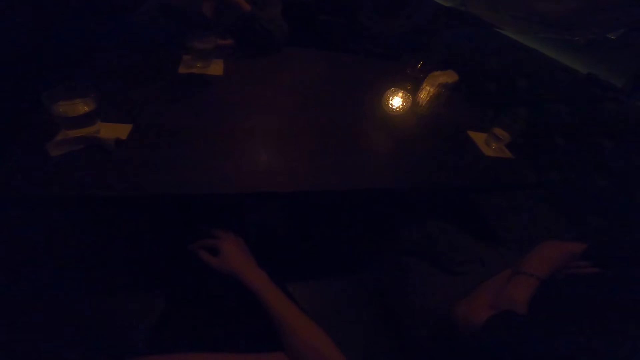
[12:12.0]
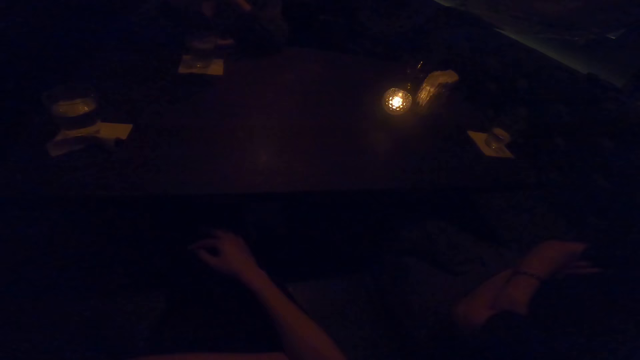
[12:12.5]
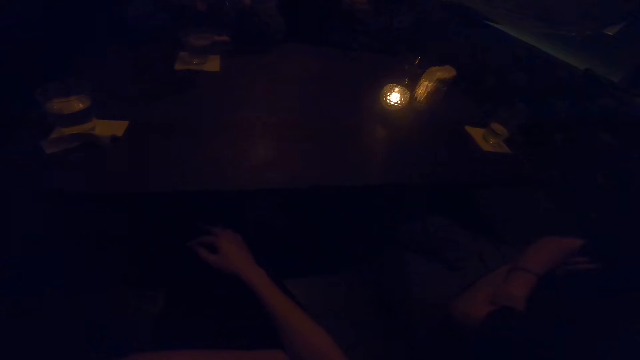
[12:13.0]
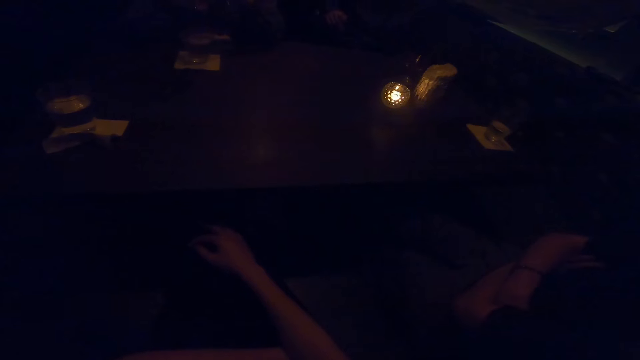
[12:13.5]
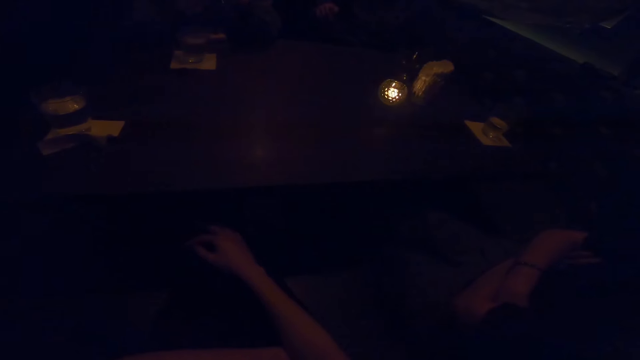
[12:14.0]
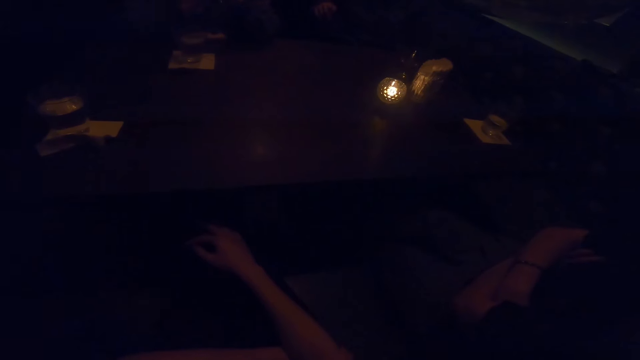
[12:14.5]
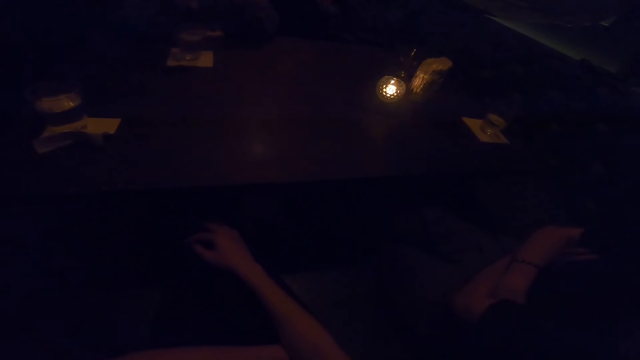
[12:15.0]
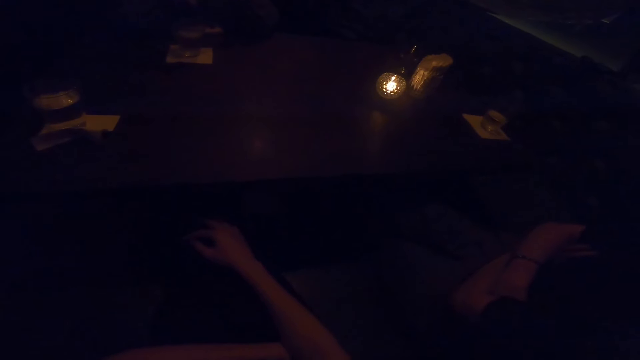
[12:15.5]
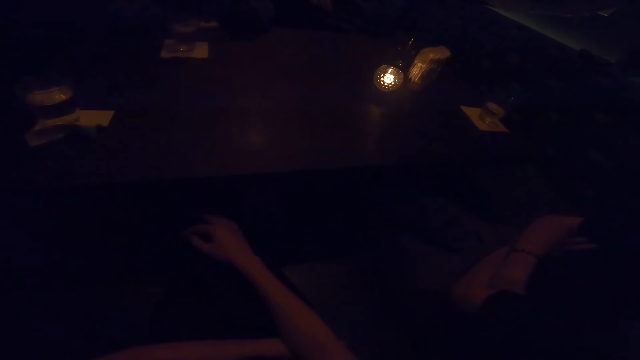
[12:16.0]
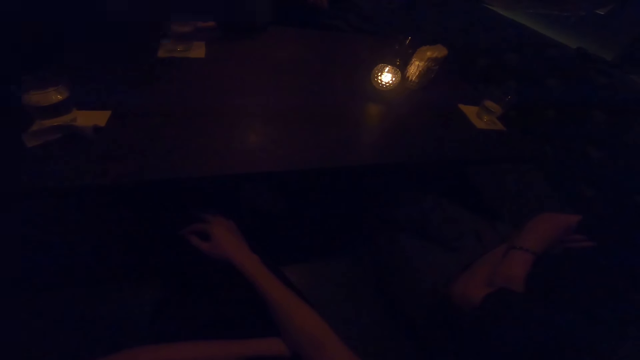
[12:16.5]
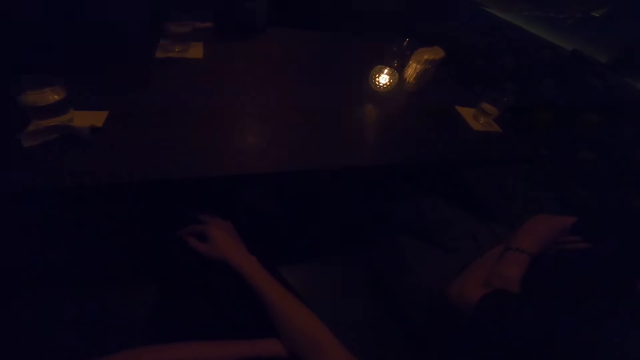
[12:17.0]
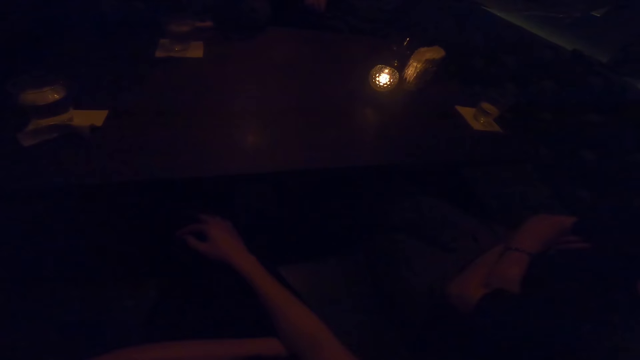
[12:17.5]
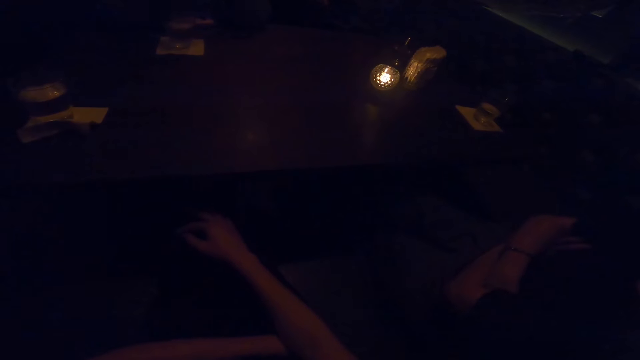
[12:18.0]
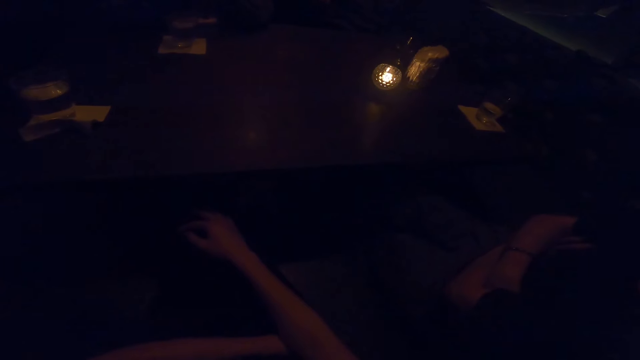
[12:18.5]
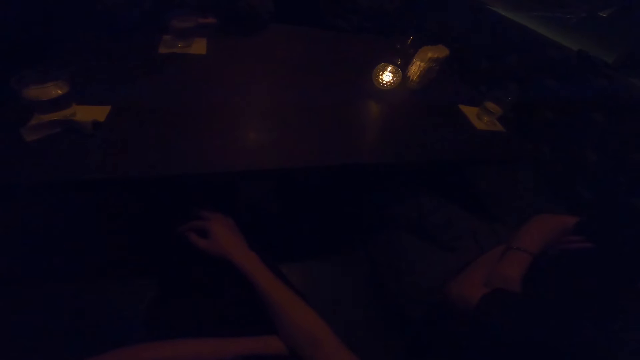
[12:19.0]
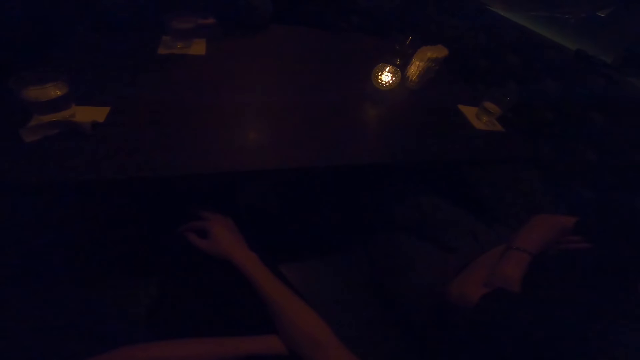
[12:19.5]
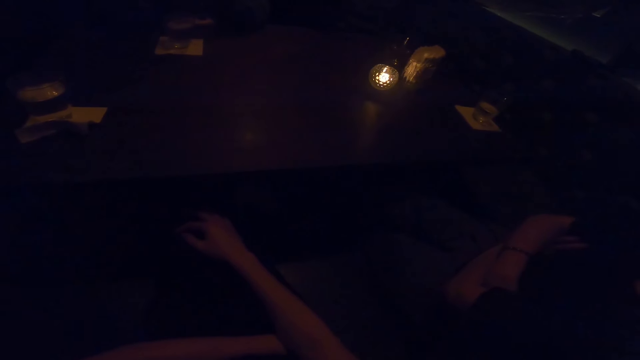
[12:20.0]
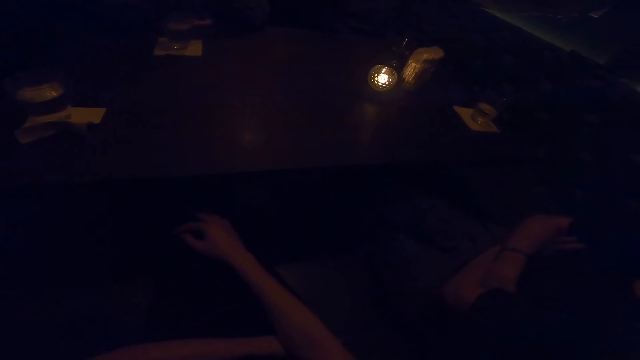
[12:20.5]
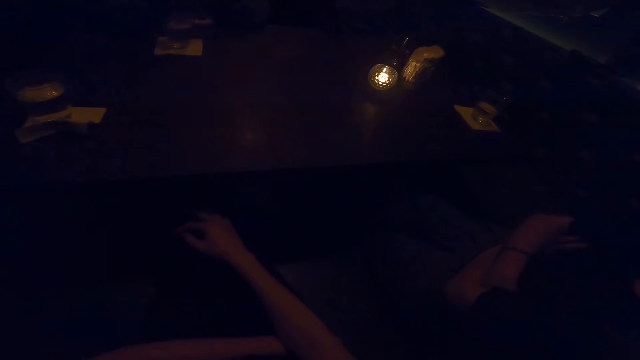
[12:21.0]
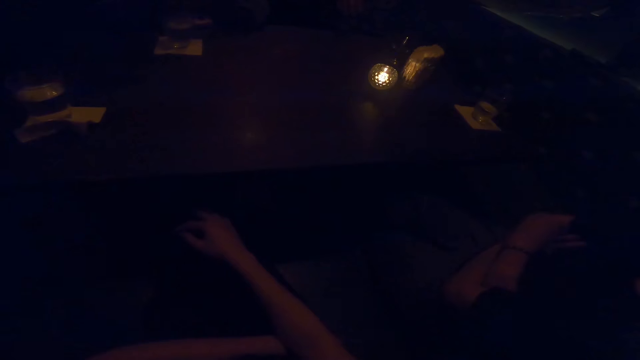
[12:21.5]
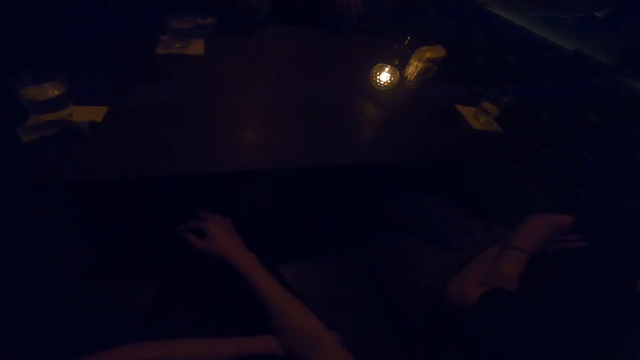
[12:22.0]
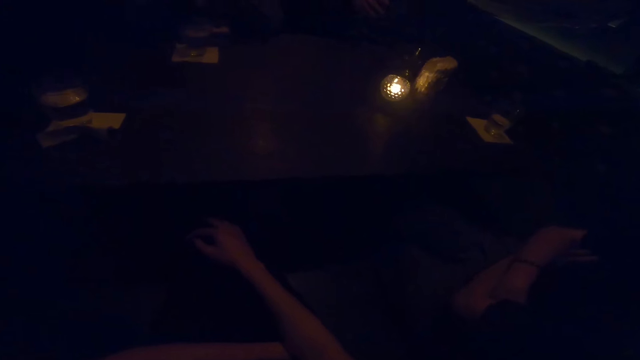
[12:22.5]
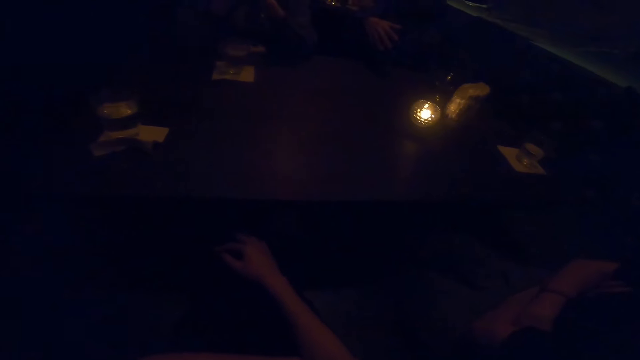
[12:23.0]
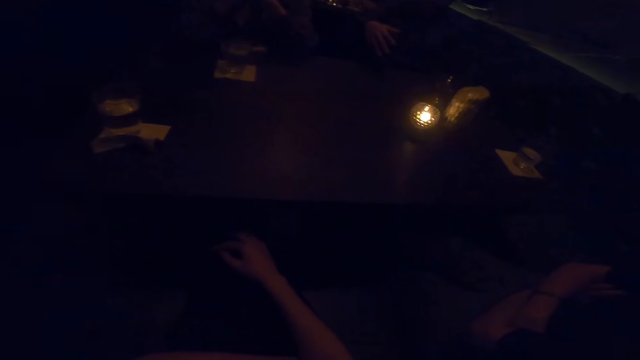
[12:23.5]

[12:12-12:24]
A man uses gesture.

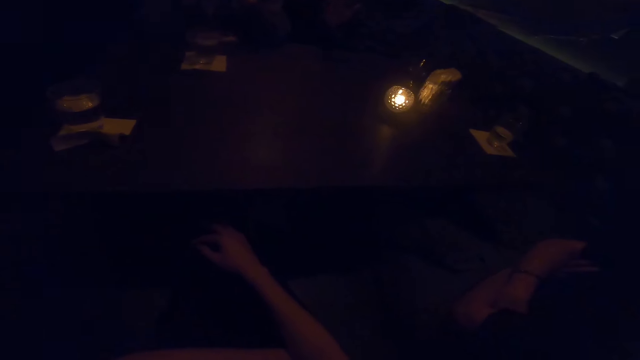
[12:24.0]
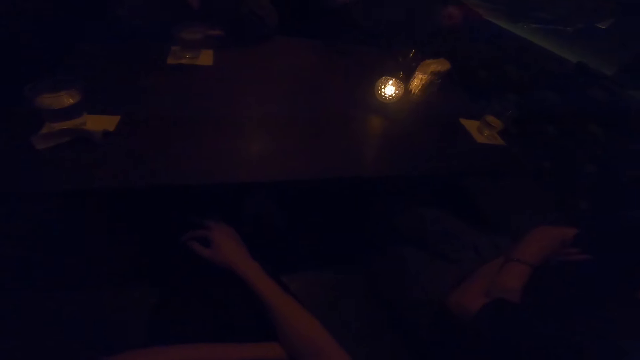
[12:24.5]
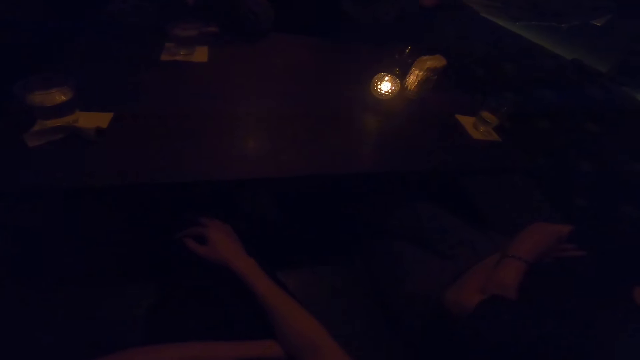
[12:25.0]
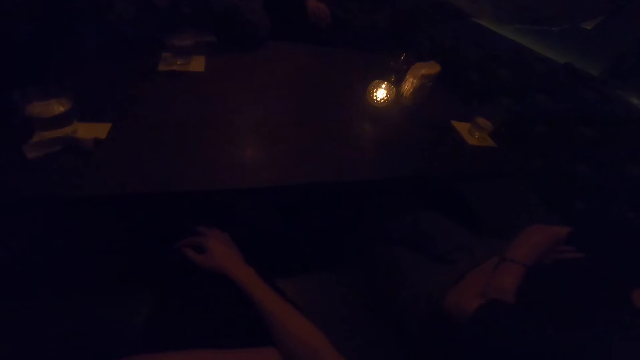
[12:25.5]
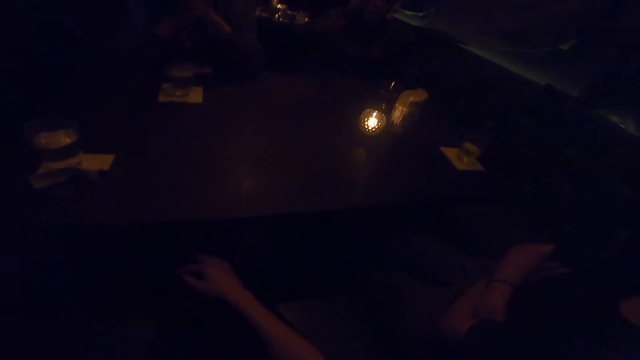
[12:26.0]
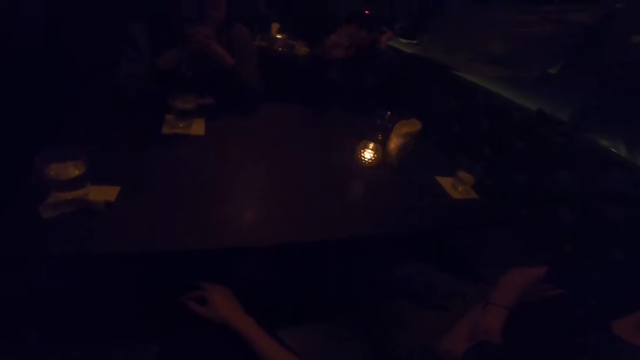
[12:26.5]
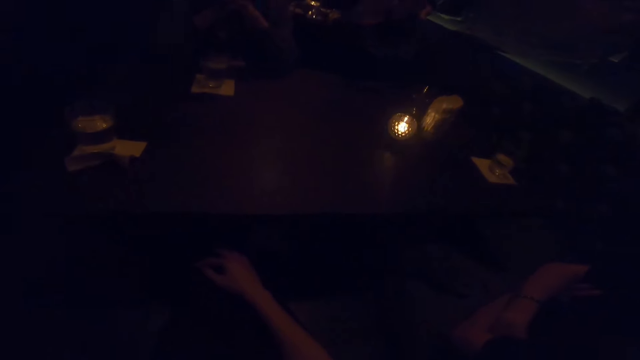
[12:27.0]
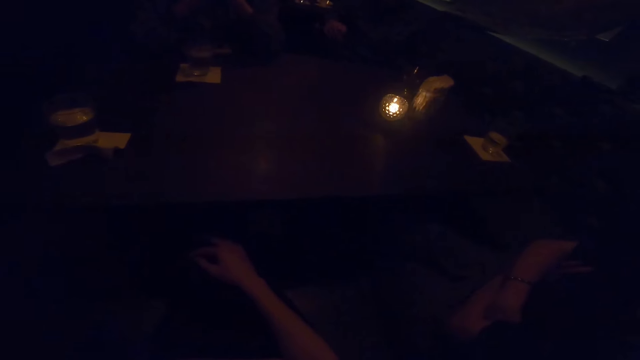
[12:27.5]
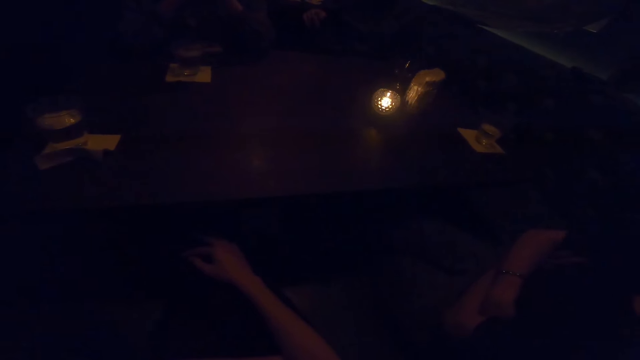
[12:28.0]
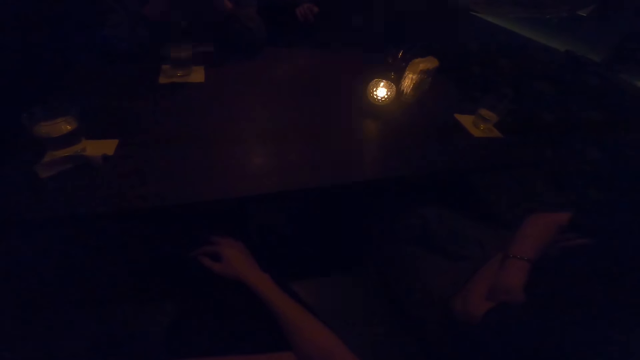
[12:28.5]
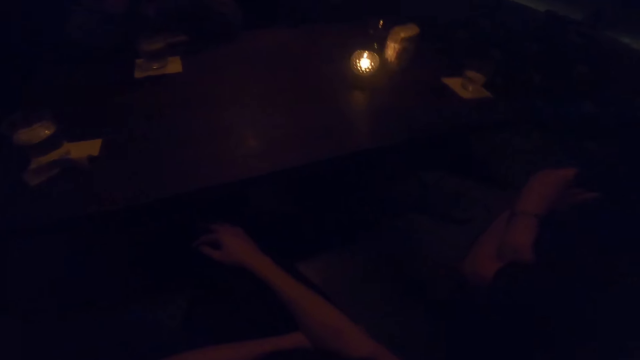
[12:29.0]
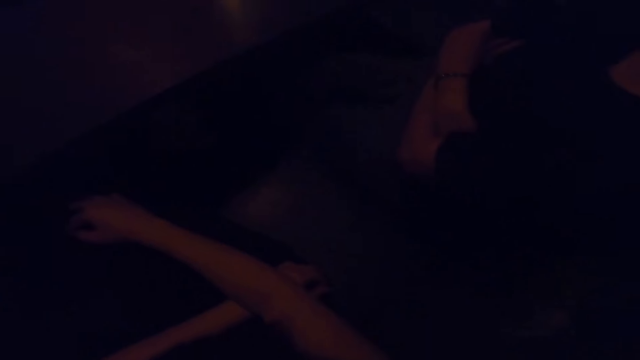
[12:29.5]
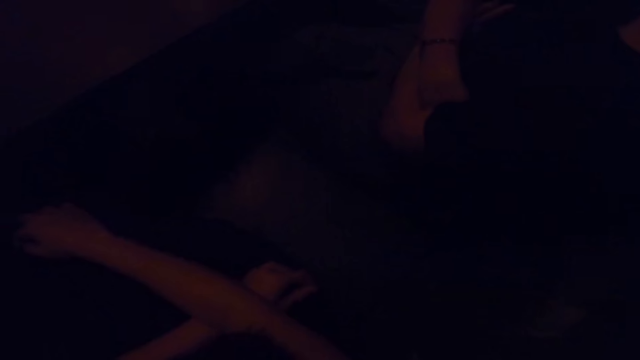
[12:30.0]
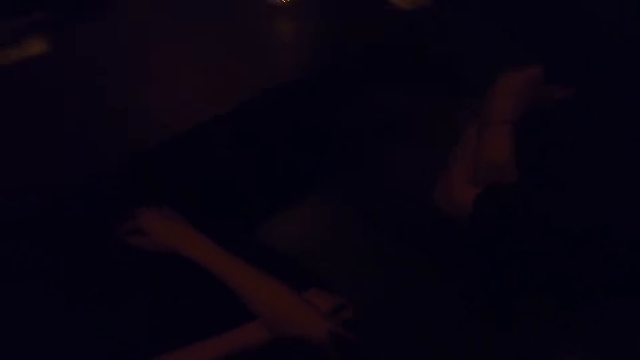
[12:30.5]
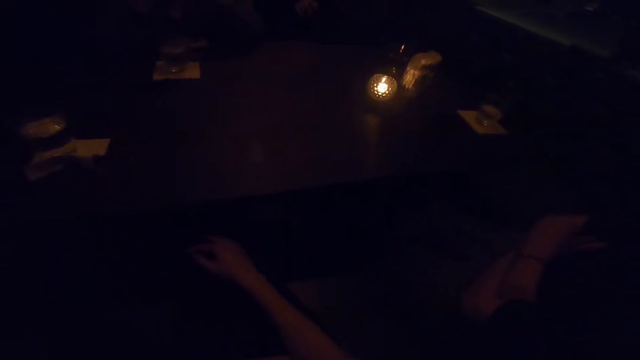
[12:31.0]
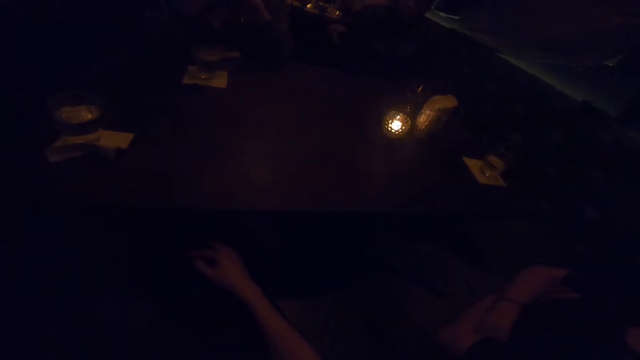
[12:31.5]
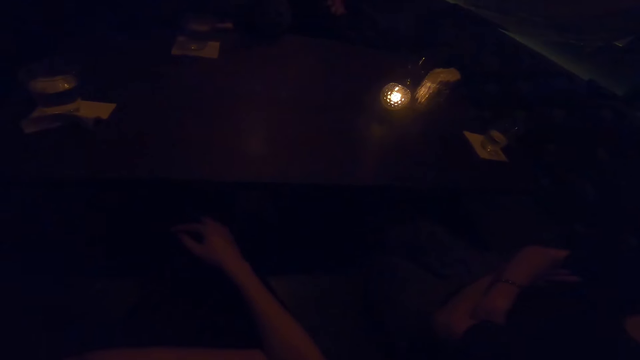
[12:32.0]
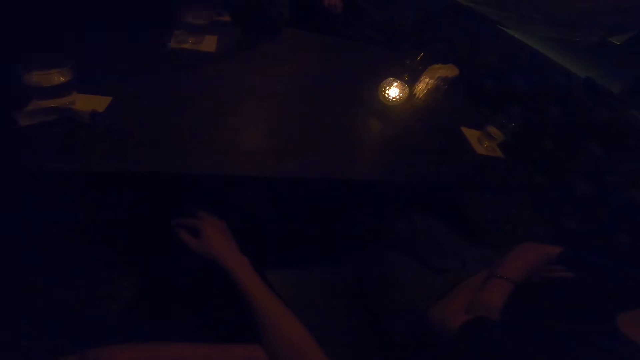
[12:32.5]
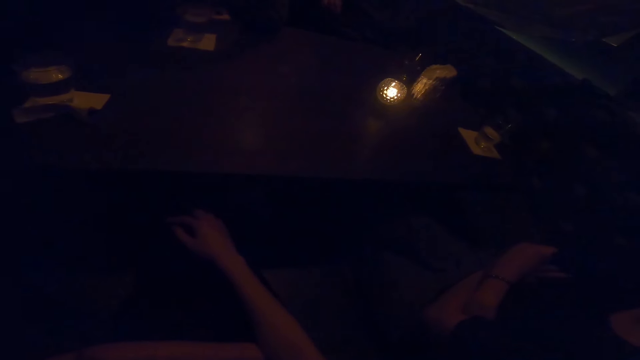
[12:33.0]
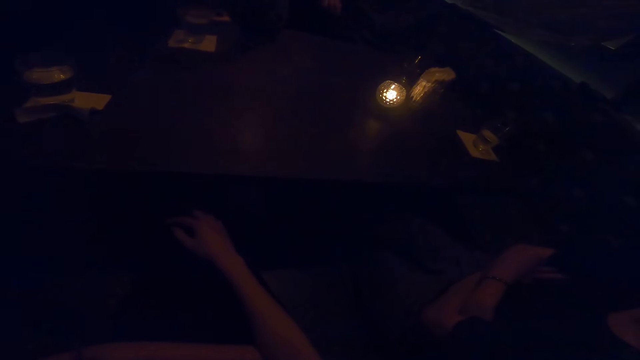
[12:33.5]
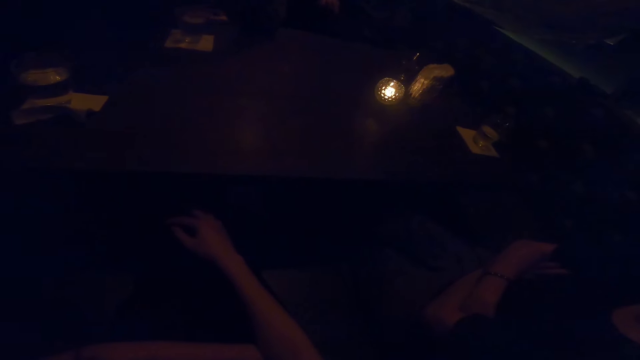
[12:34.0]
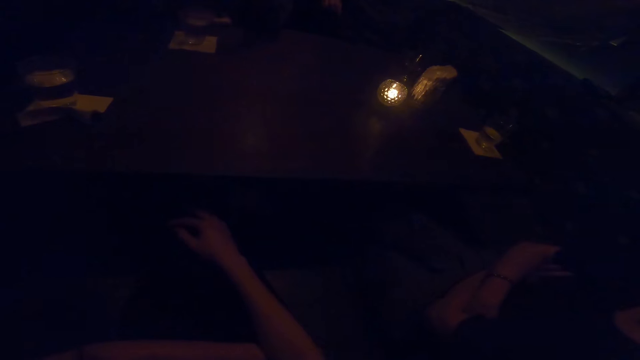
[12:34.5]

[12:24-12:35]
A man speaks to a woman and the camera wearer. The camera wearer looks around. The man uses gesture.
